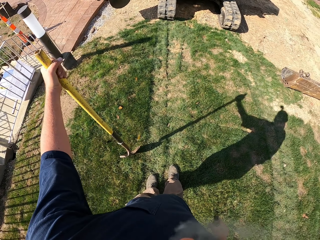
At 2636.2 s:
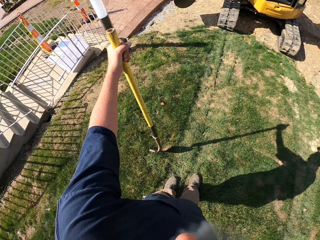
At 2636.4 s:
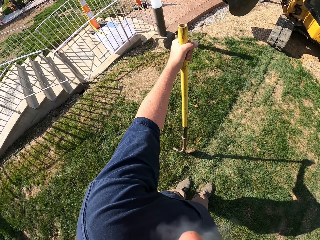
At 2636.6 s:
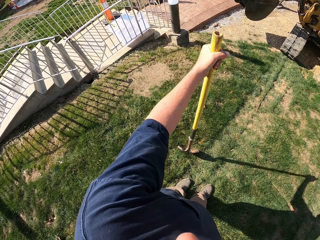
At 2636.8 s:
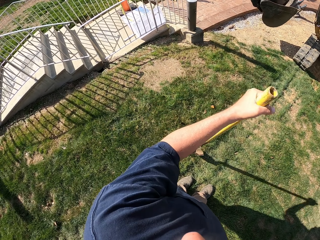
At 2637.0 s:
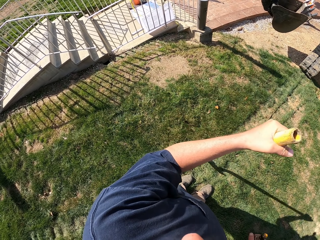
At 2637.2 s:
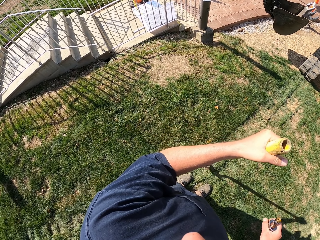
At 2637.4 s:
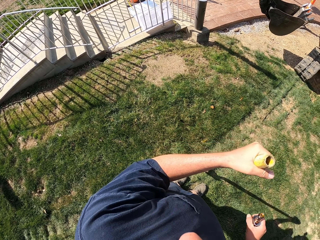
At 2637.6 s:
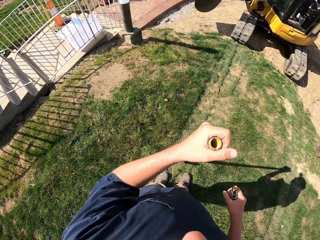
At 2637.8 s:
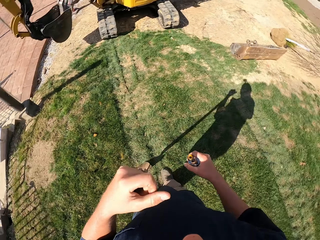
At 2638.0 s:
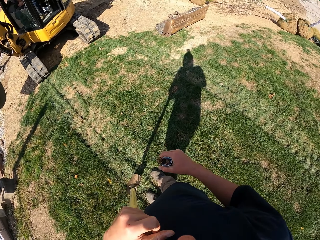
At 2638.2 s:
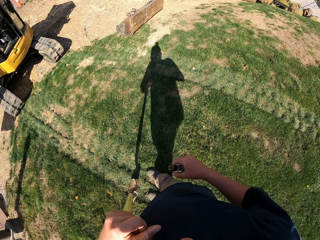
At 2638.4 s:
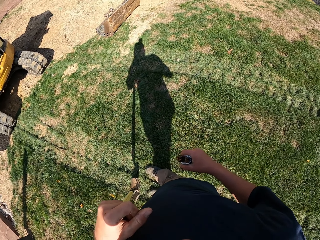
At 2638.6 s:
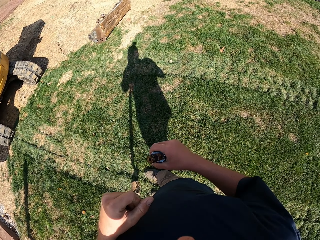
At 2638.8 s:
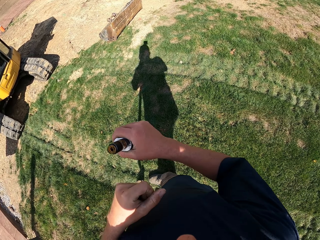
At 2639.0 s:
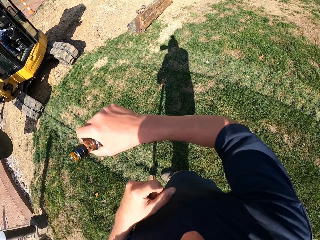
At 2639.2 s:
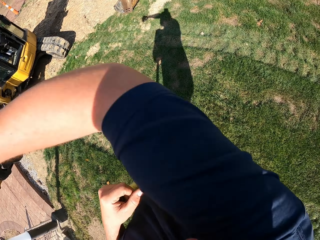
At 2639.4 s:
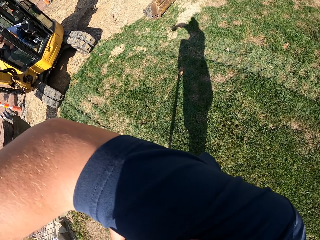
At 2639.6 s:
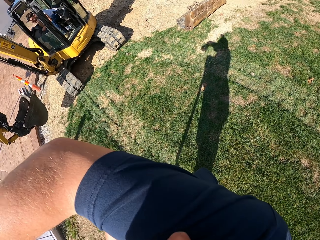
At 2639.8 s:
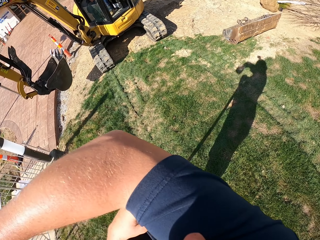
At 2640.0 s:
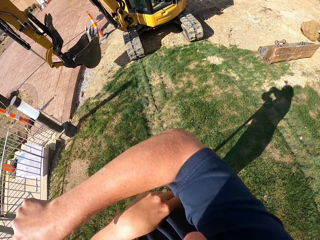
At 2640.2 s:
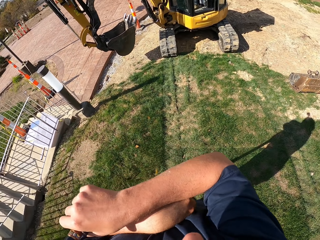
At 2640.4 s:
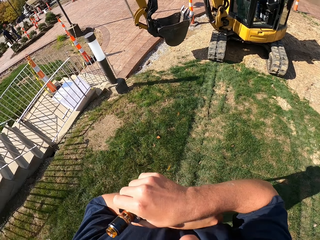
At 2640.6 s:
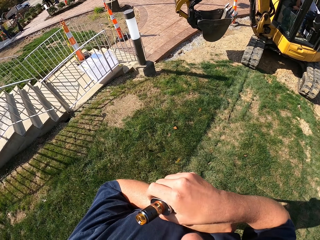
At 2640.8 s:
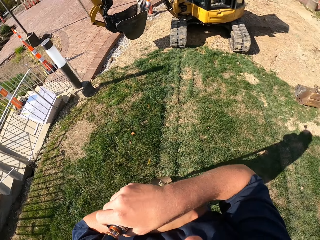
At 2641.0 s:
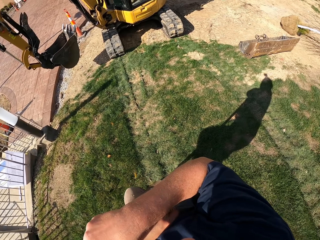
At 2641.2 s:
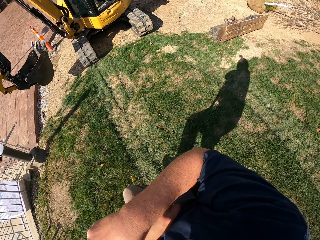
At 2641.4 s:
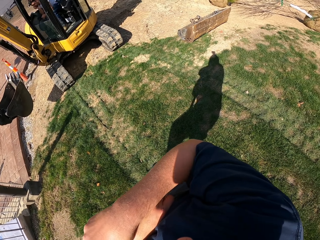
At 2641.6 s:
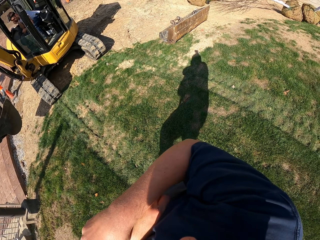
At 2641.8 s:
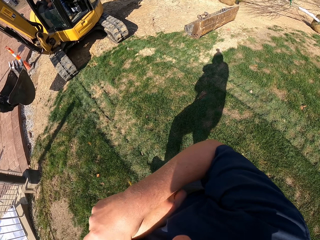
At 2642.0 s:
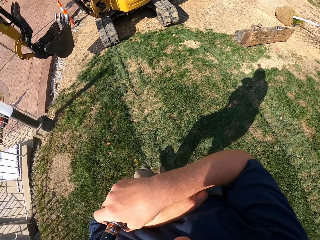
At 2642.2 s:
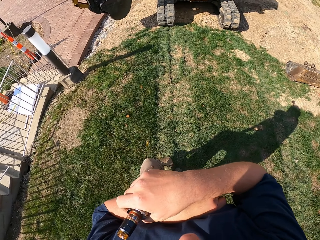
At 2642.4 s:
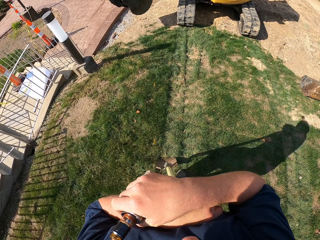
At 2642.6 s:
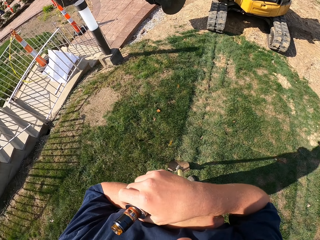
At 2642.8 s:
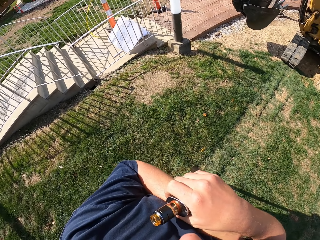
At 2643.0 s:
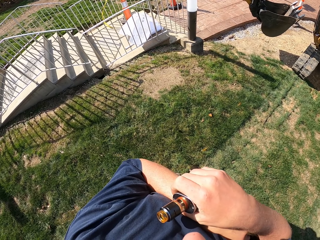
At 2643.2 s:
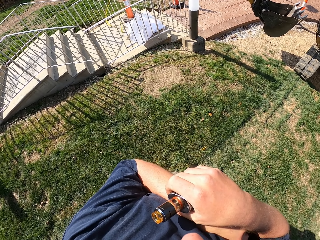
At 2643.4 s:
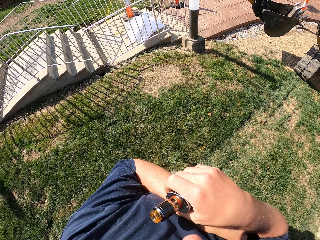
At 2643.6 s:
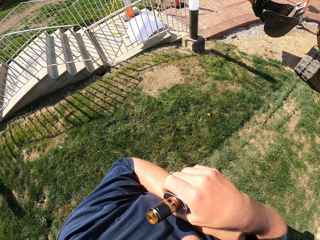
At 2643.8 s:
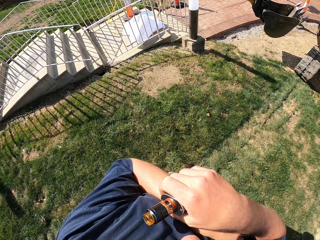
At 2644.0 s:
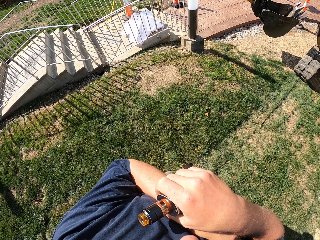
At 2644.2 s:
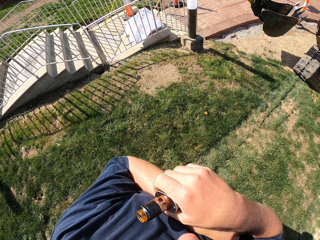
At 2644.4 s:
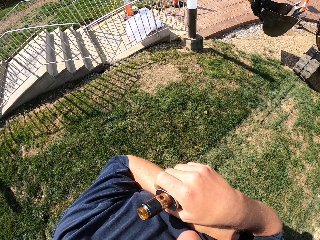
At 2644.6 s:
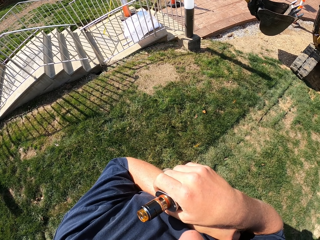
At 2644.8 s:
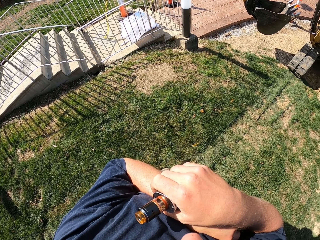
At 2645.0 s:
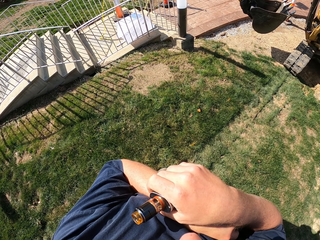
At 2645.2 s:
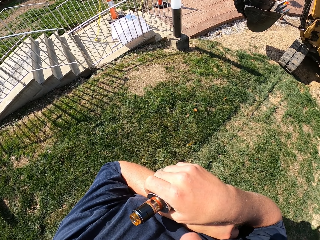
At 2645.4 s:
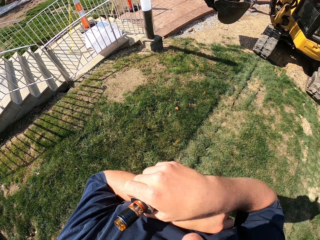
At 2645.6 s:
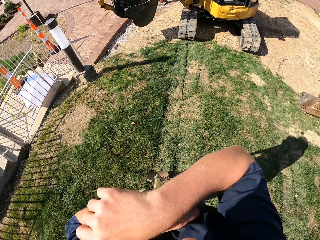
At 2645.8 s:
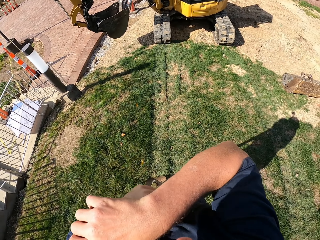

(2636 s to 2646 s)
The camera wearer lifts the right hand. They look around.

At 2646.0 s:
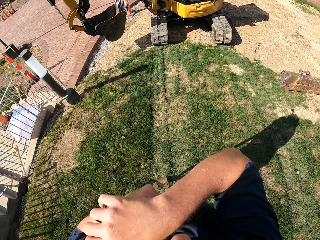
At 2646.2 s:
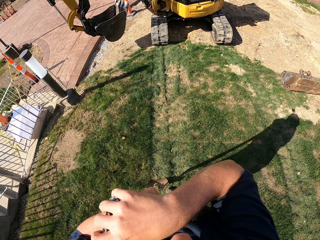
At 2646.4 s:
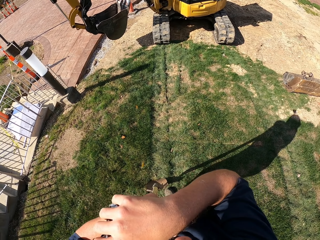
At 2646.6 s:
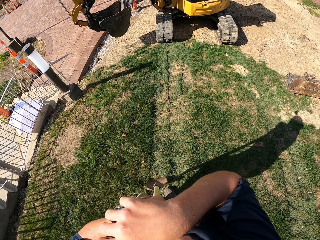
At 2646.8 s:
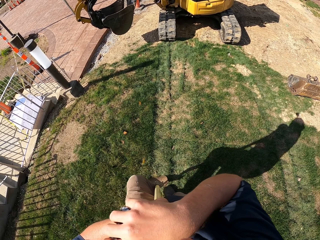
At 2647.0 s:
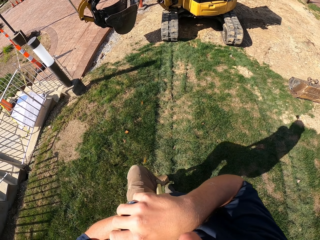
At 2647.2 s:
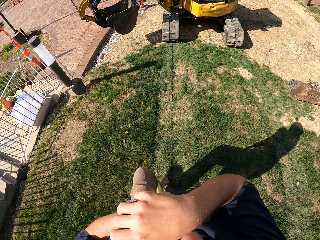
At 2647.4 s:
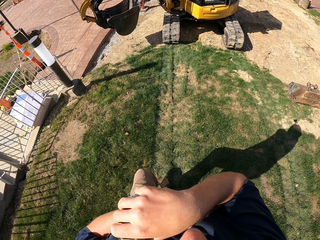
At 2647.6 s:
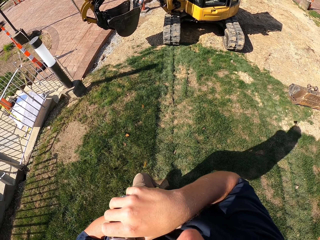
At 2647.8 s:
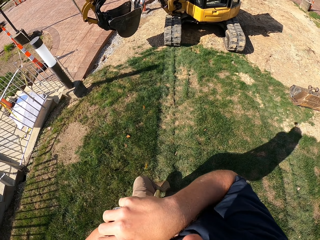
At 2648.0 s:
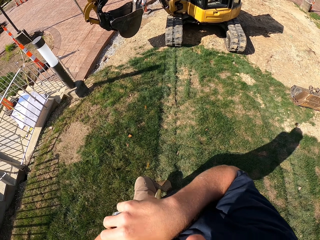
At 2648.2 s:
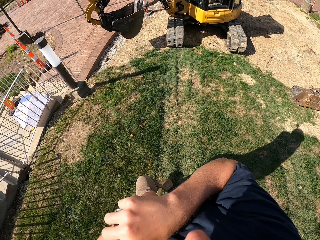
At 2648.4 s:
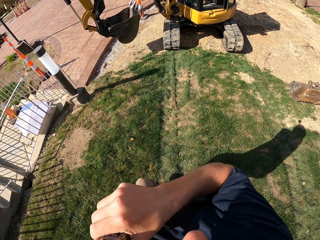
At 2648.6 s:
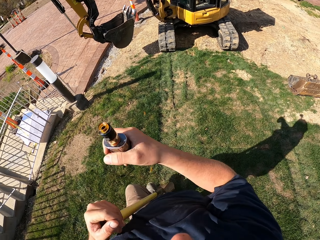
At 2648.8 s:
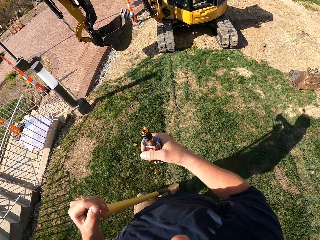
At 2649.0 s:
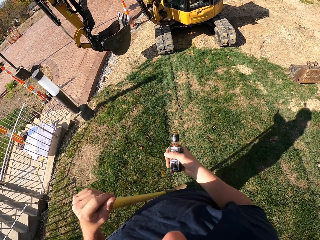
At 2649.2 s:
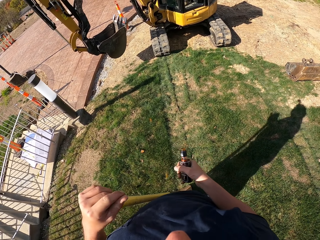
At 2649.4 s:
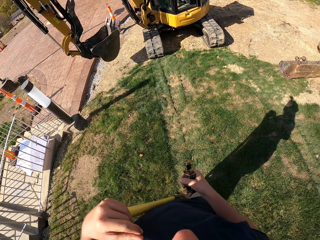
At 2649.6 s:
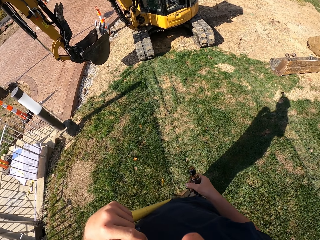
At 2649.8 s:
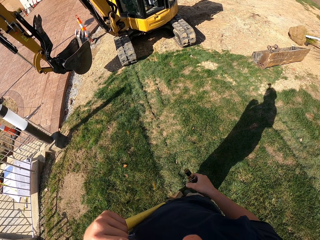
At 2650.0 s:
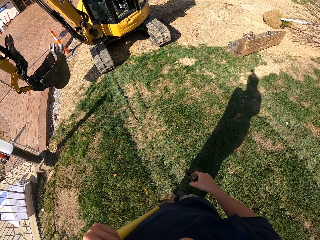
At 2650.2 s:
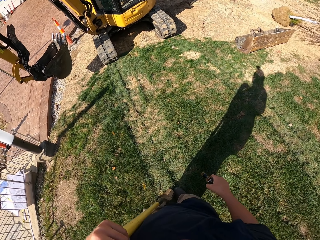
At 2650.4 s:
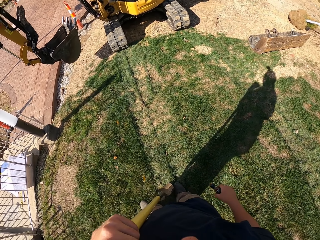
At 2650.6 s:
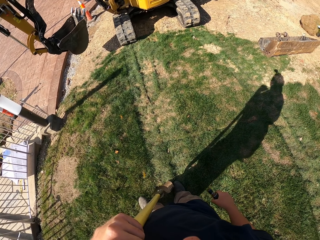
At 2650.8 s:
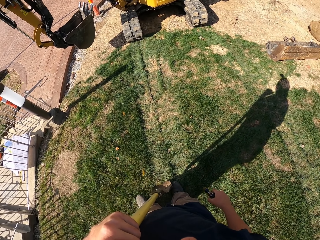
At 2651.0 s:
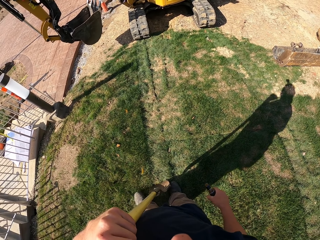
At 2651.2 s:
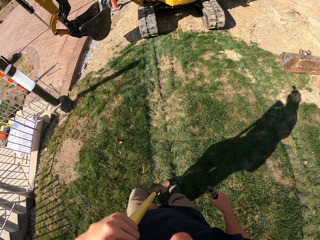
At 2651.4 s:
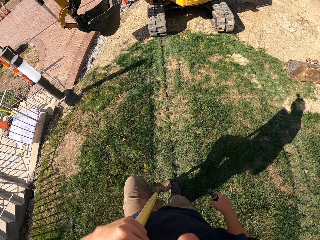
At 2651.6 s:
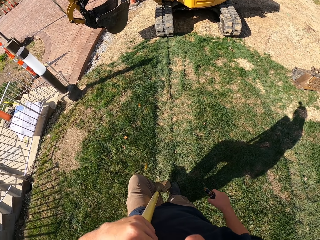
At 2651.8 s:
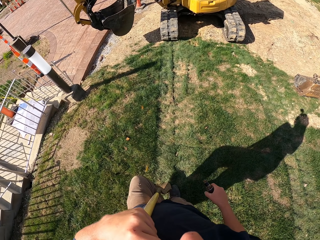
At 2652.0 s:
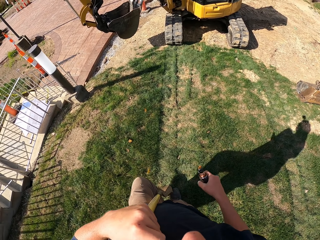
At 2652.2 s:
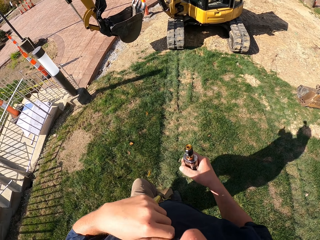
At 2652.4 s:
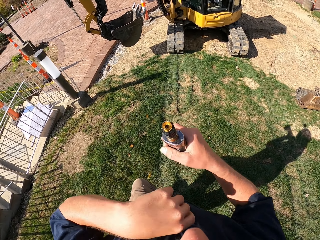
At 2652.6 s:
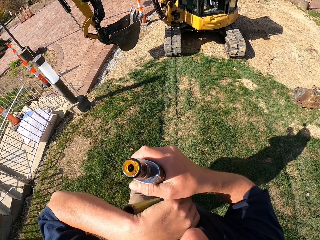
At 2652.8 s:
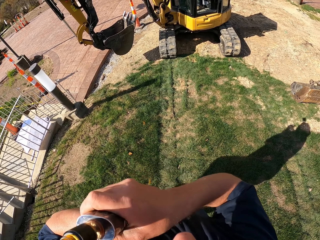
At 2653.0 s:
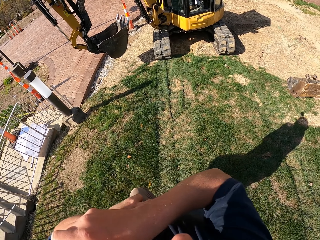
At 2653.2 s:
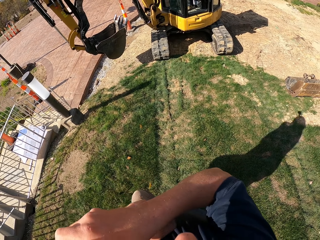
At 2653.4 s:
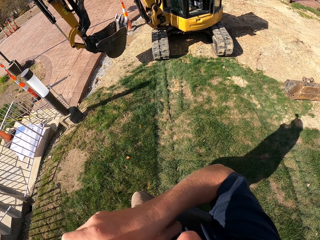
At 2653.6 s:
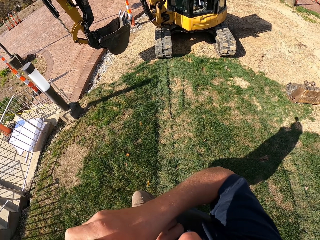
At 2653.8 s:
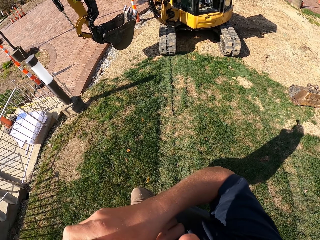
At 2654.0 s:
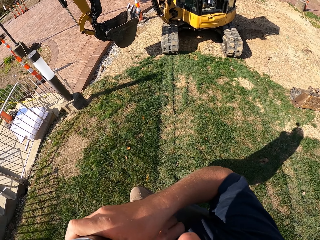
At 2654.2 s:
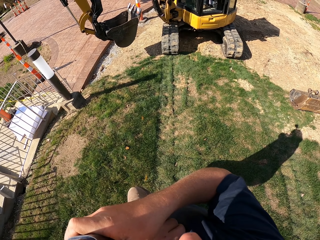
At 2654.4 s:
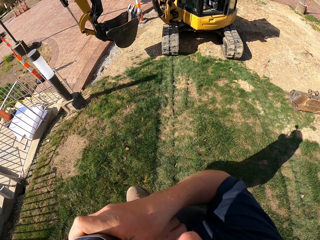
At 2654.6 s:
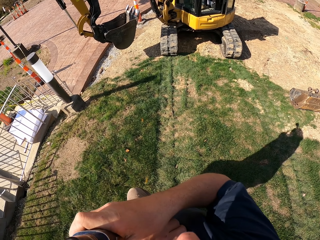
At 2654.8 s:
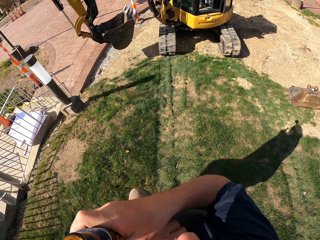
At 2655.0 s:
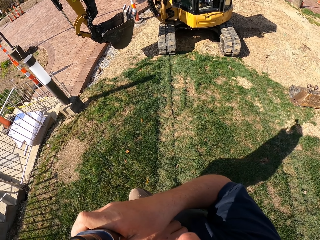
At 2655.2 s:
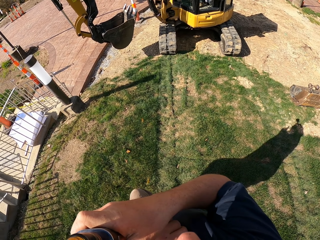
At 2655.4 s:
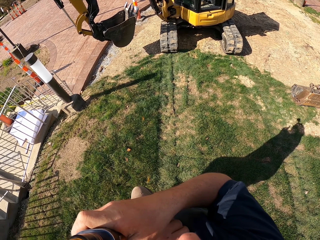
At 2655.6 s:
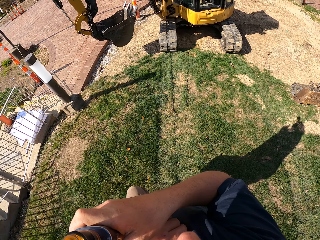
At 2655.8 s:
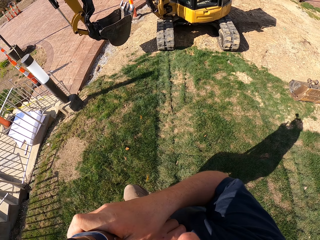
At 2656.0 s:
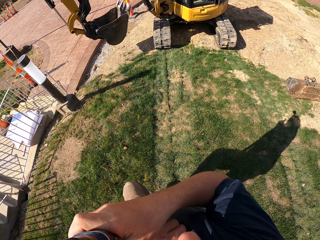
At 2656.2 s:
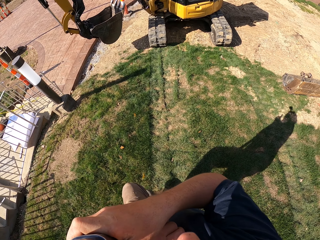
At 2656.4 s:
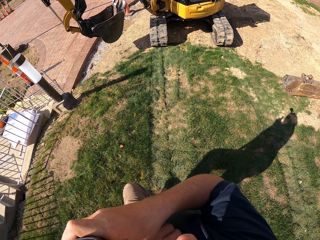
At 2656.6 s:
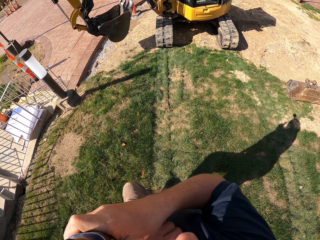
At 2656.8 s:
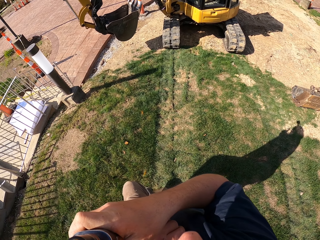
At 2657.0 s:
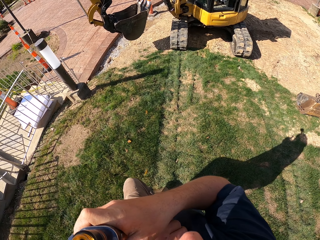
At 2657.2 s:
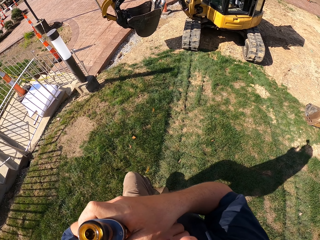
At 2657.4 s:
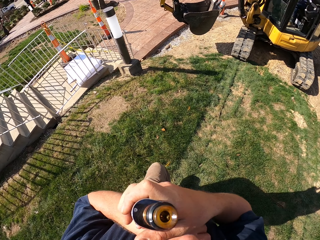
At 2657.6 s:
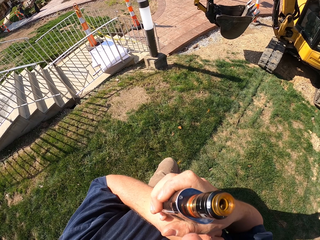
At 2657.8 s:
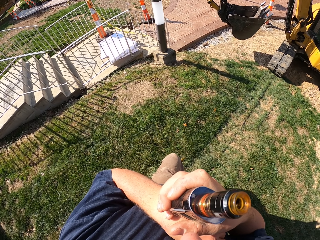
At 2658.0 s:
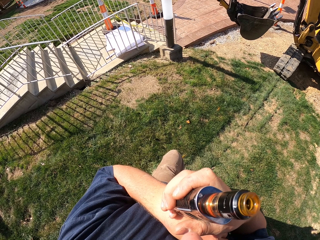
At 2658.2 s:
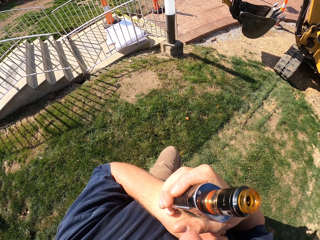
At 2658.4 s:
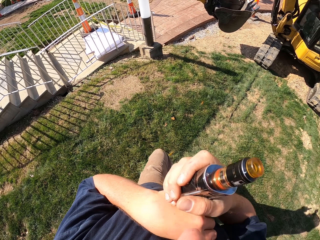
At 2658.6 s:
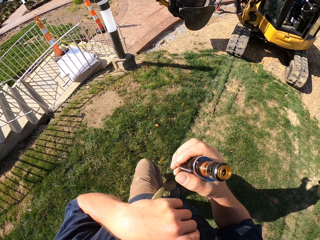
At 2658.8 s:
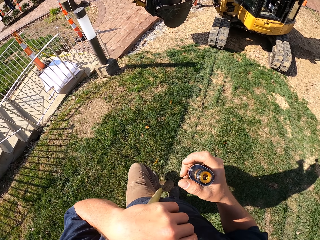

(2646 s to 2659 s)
The camera wearer steps on the shovel with the left foot. They look around. They lift the right hand. They look around.
